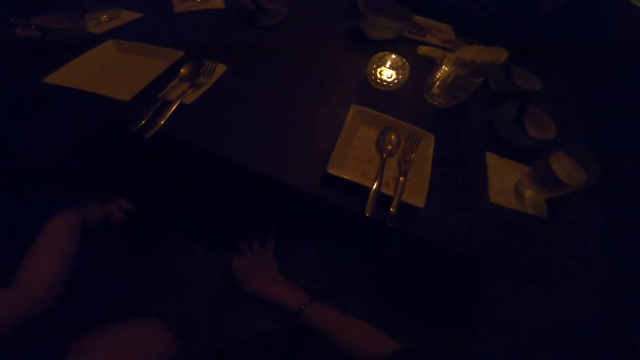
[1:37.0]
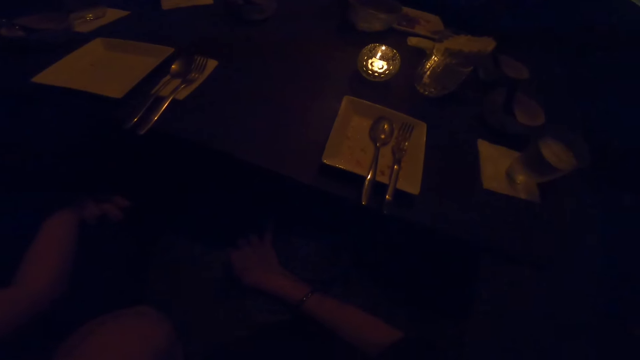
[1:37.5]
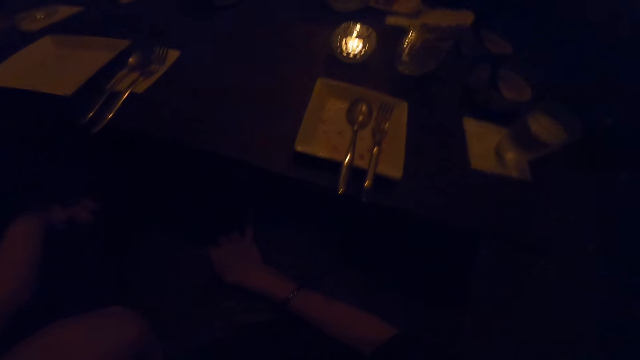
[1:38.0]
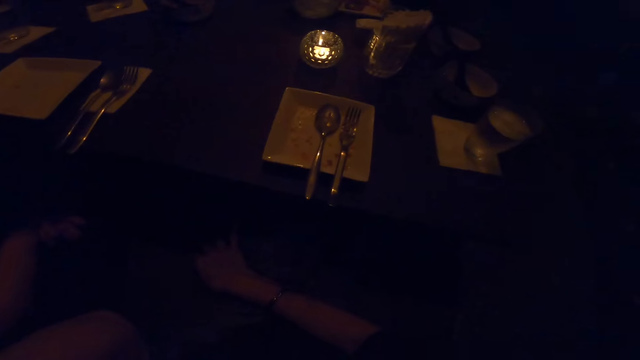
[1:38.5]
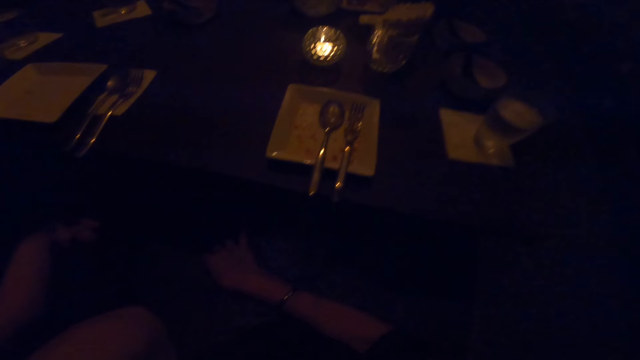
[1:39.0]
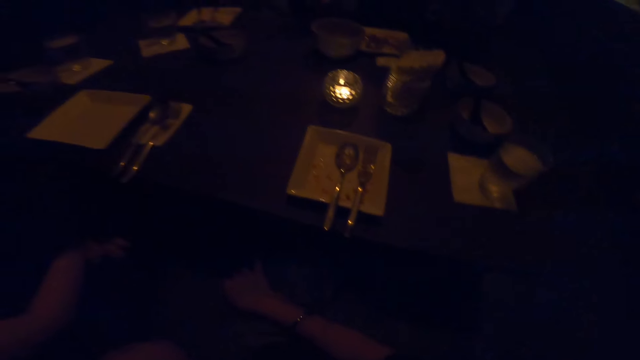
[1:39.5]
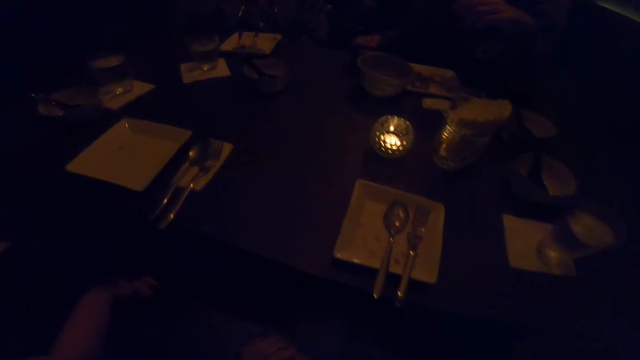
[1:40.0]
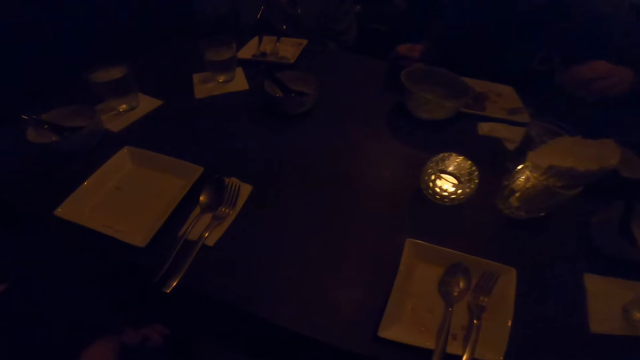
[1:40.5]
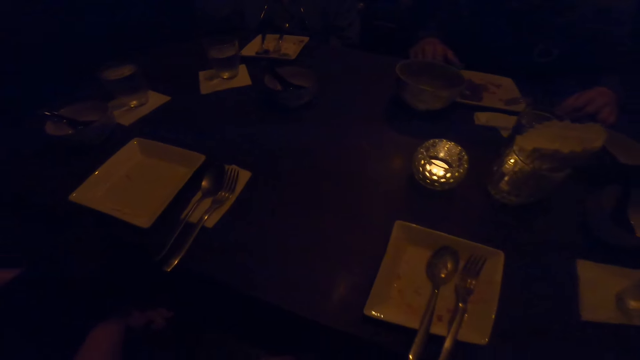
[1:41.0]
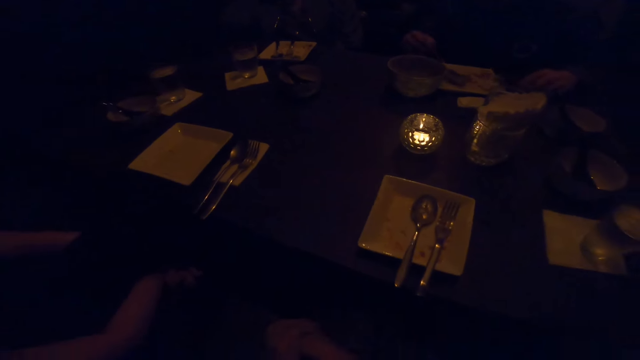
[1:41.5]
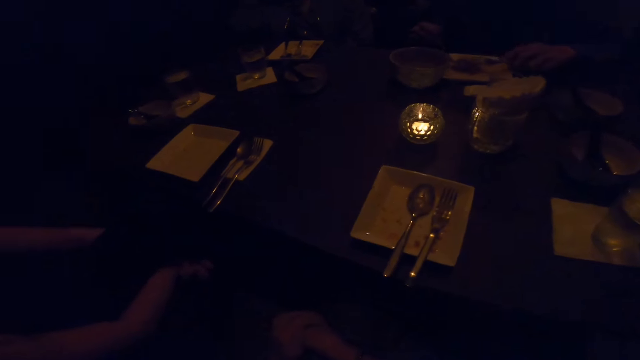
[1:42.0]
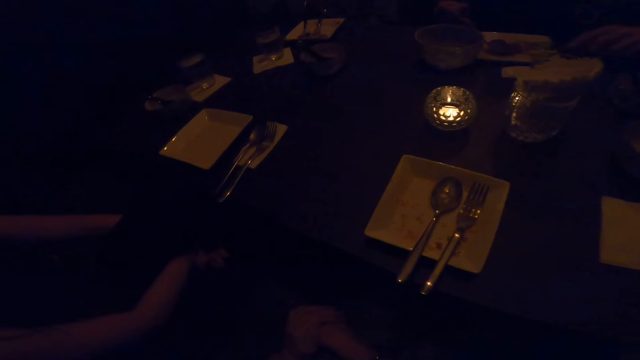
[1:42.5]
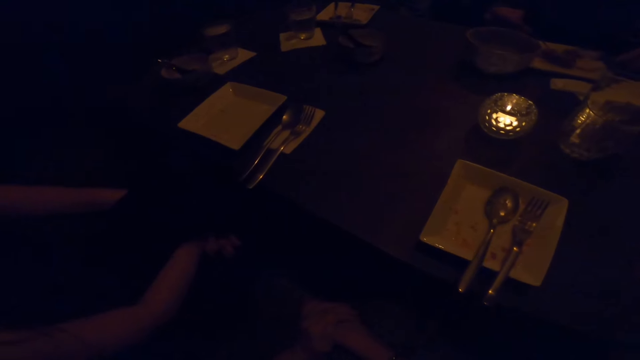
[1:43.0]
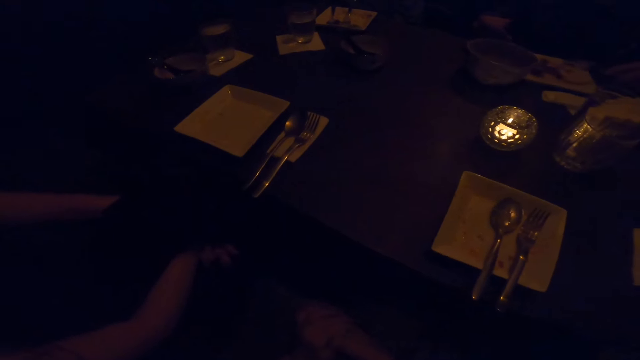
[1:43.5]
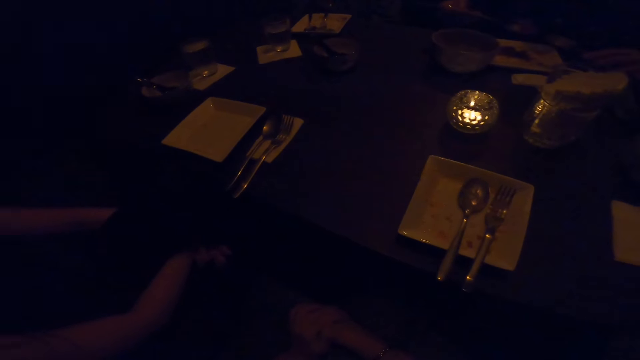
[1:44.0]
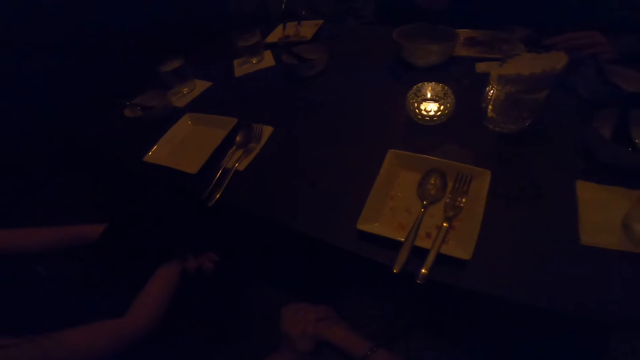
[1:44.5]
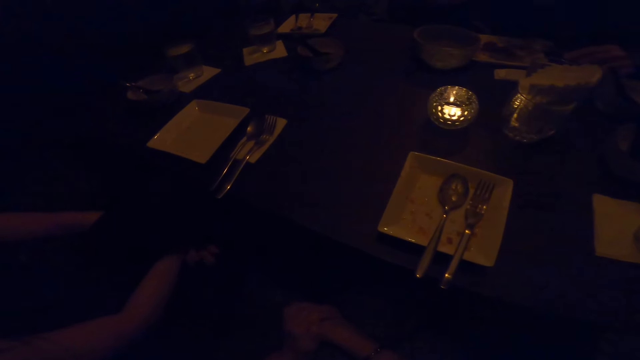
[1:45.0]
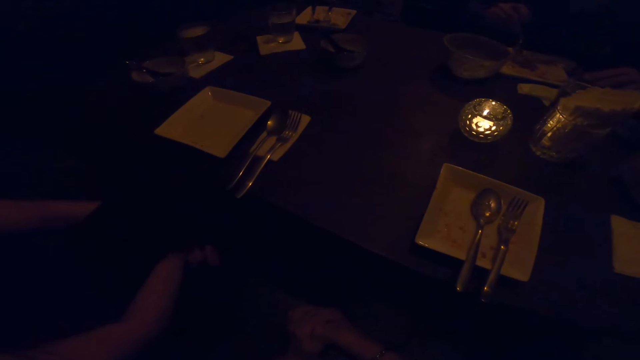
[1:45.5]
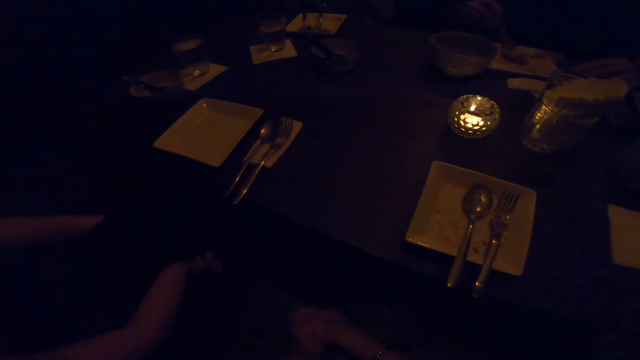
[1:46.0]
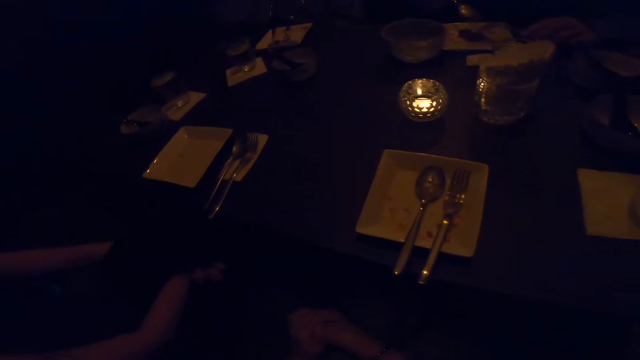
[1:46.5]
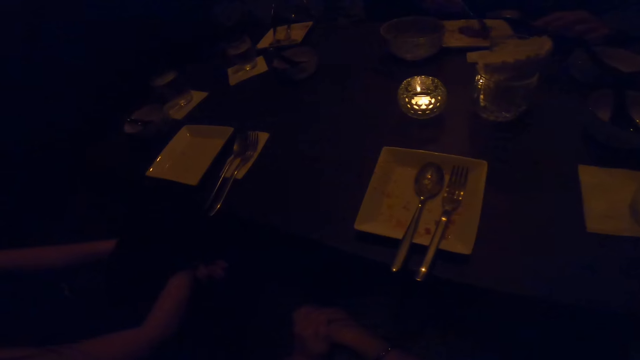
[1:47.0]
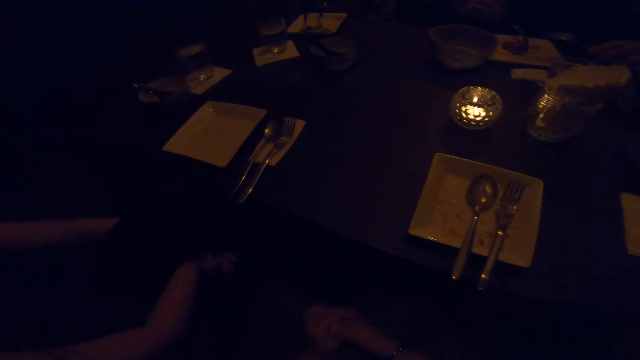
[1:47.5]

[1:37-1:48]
The camera wearer lifts up her hand. She puts down her hand. A woman takes the spoon. She eats the food.

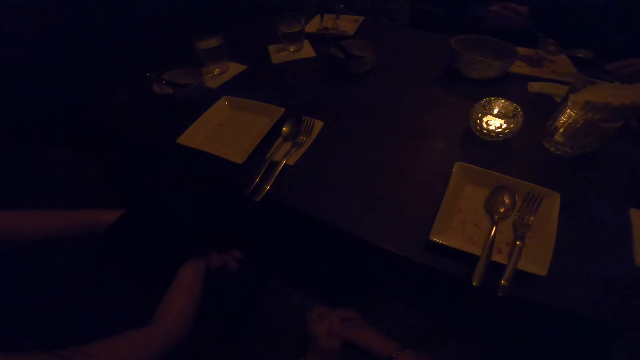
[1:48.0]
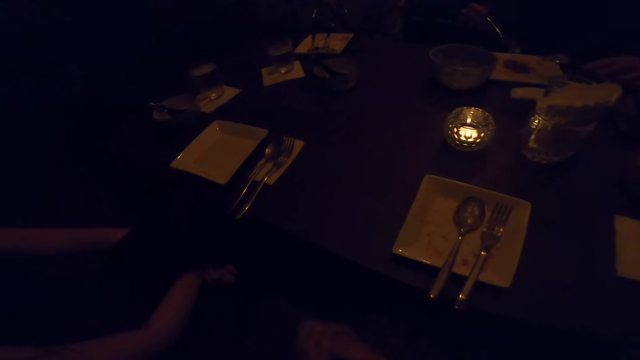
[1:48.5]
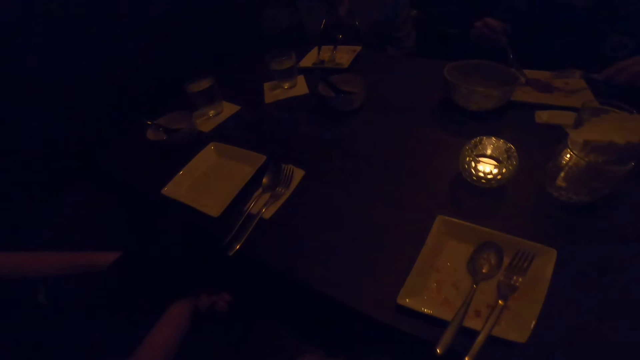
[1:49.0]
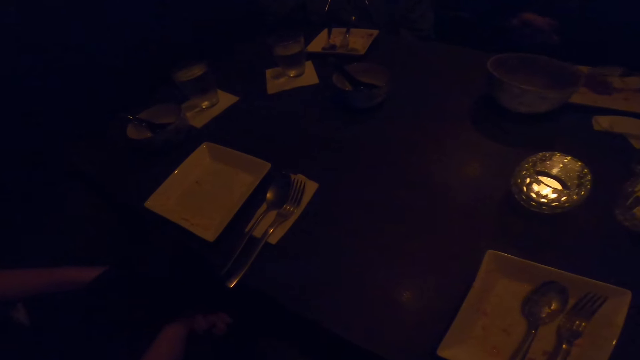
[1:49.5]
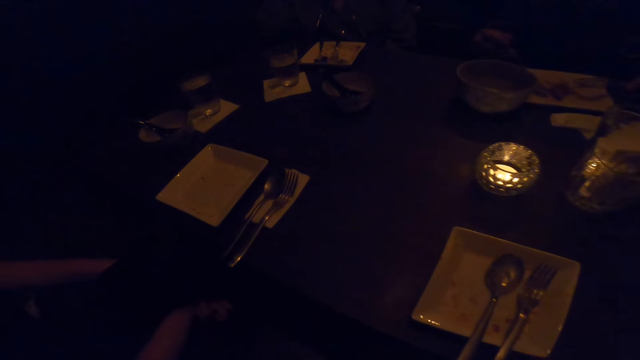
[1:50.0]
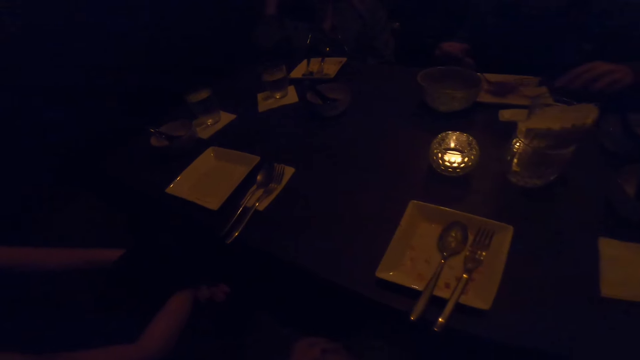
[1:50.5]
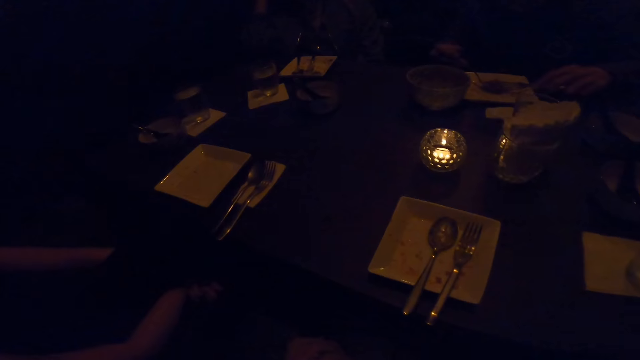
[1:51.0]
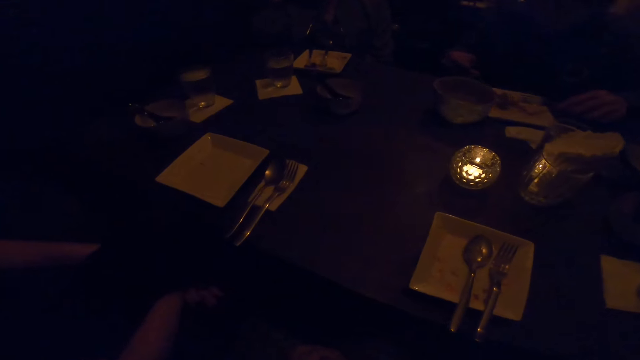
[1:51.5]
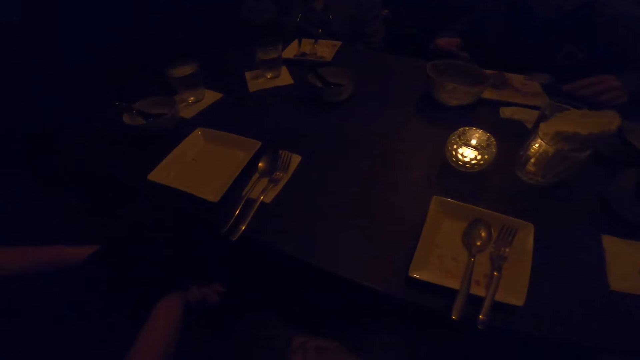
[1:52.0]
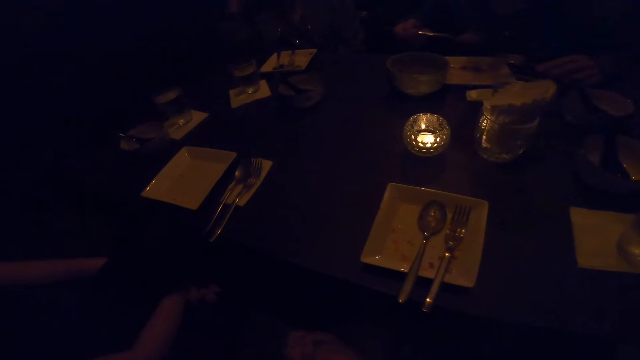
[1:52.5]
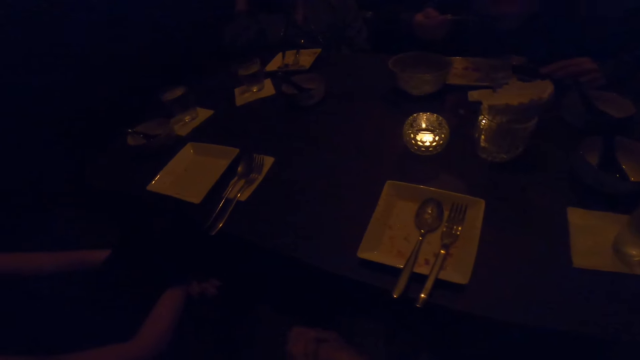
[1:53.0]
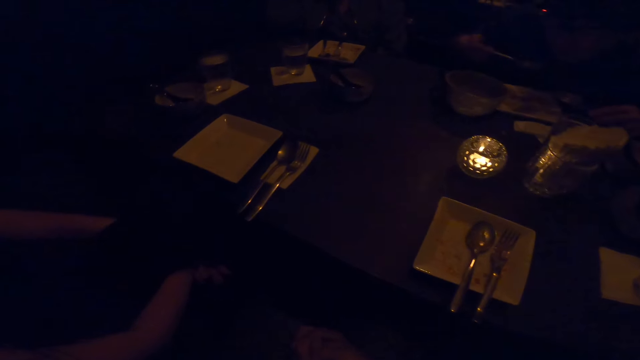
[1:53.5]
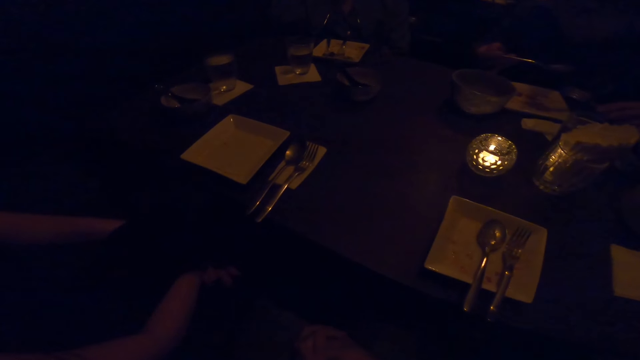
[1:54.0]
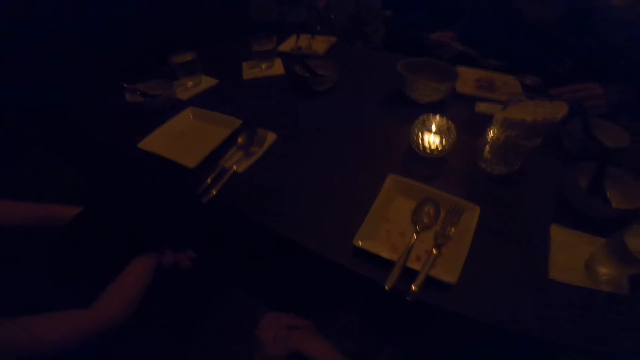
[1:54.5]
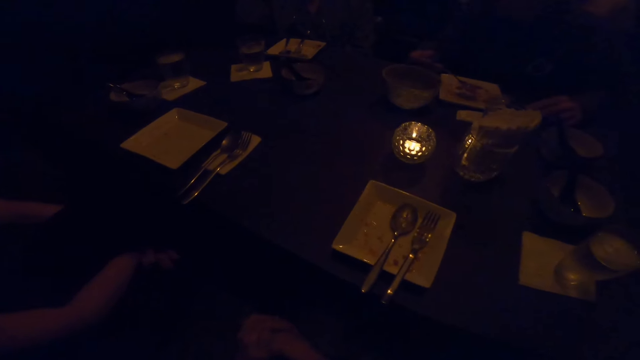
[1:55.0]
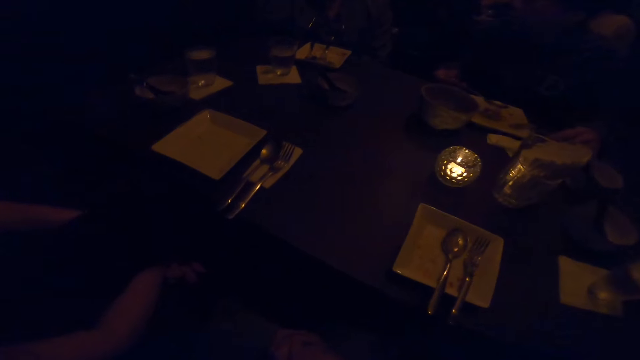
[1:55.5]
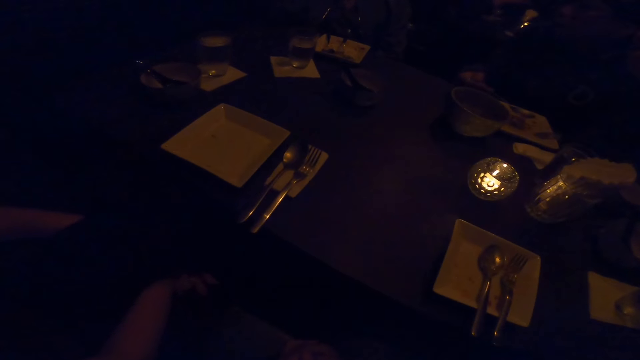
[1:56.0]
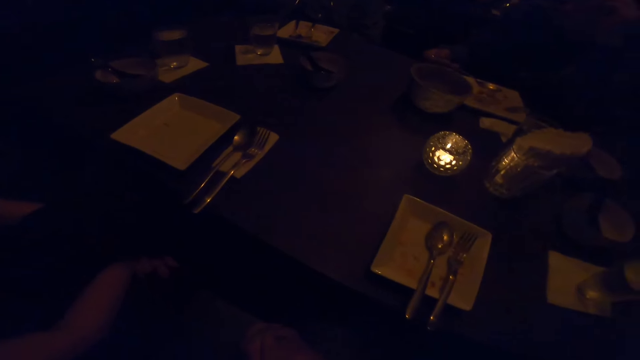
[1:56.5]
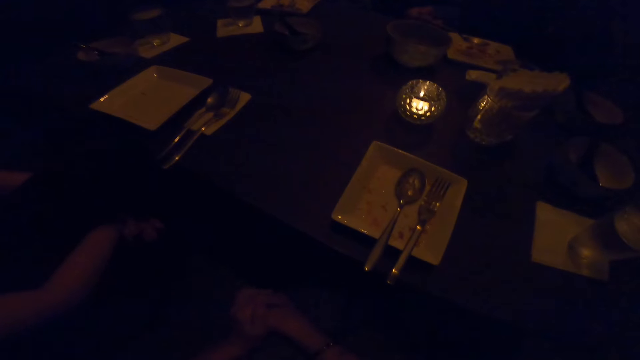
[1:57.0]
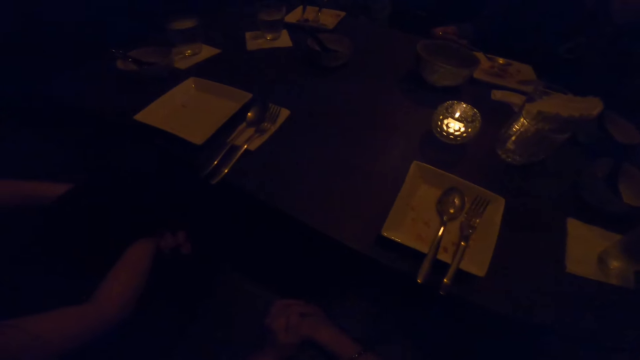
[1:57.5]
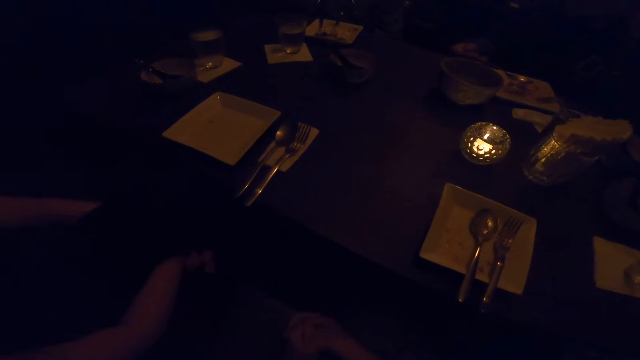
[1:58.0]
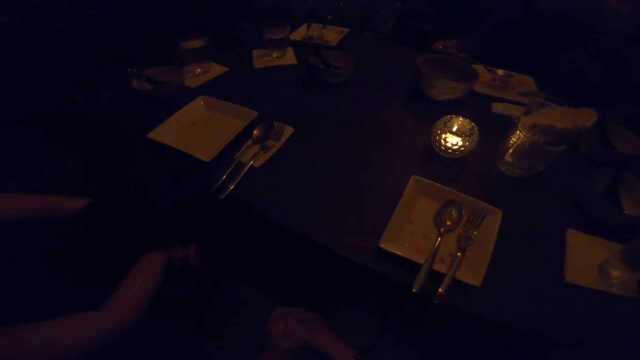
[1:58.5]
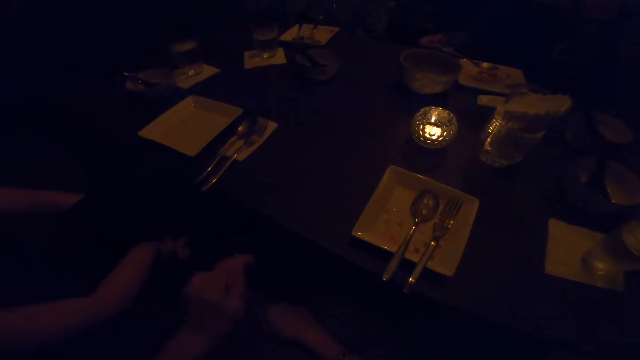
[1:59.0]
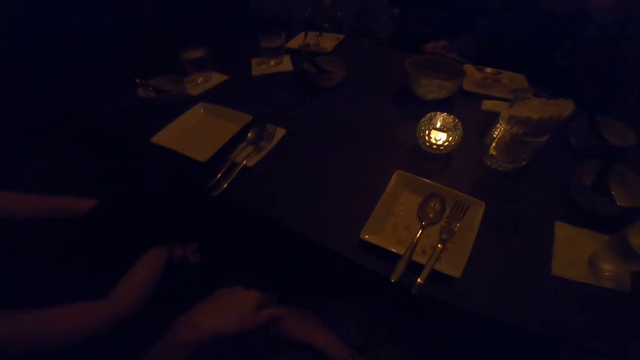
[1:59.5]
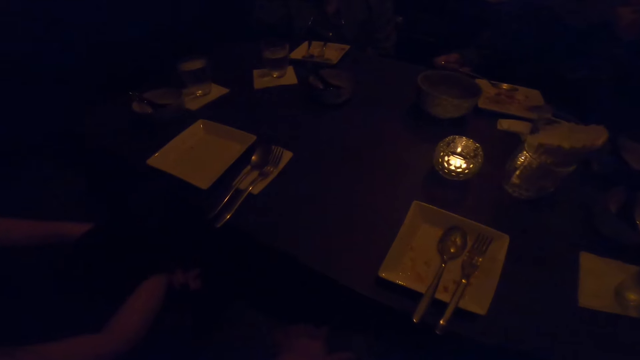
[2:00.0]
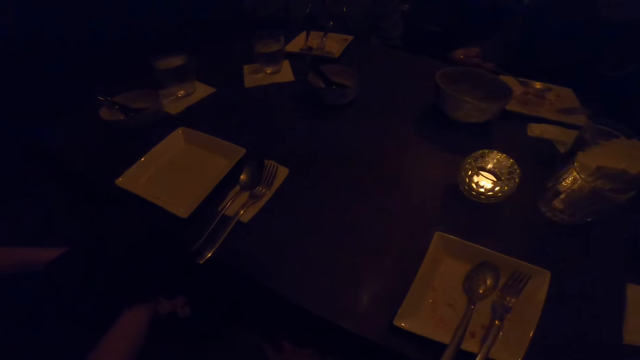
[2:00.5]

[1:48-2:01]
A woman takes the food on the plate. She eats the food. She puts down the spoon. The camera wearer converses.
